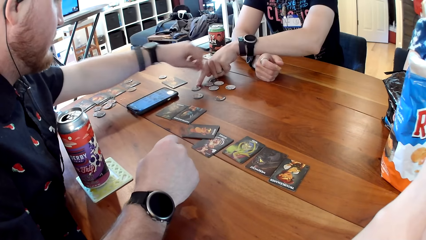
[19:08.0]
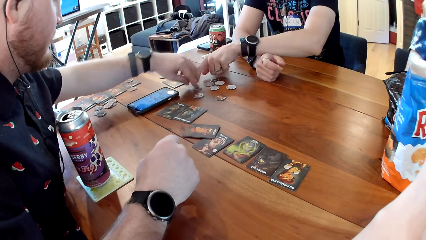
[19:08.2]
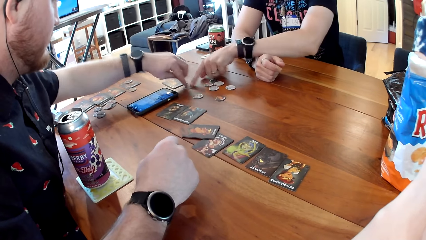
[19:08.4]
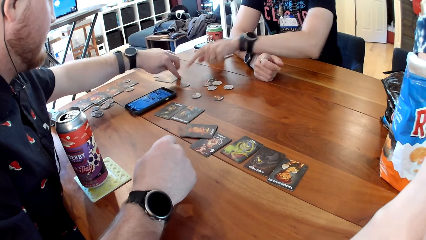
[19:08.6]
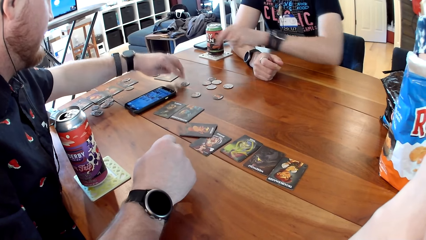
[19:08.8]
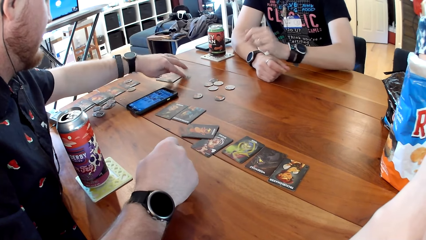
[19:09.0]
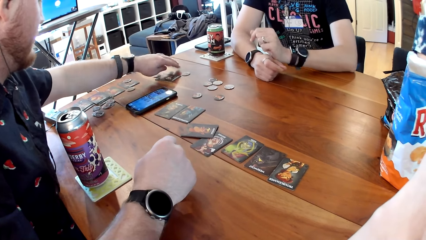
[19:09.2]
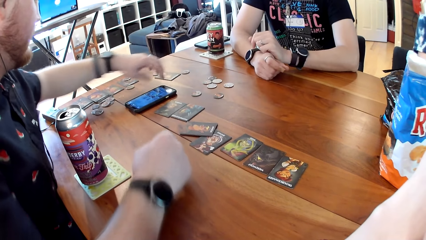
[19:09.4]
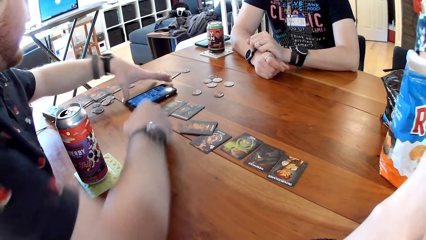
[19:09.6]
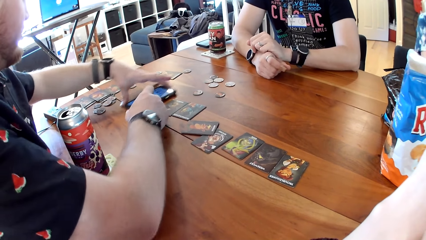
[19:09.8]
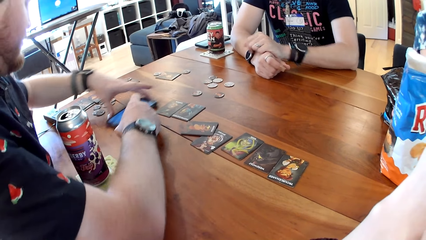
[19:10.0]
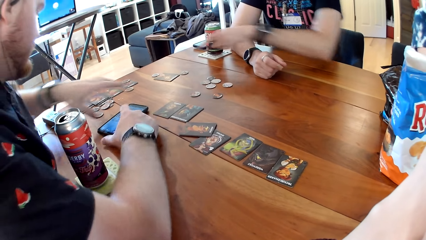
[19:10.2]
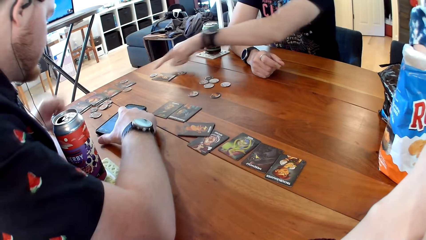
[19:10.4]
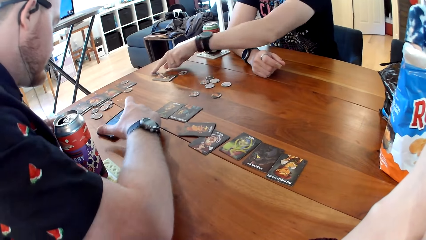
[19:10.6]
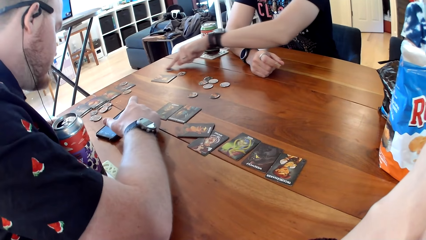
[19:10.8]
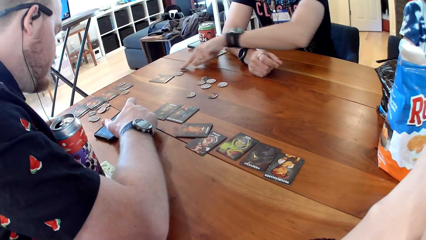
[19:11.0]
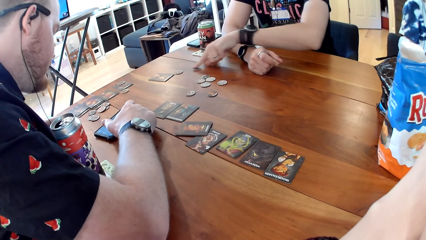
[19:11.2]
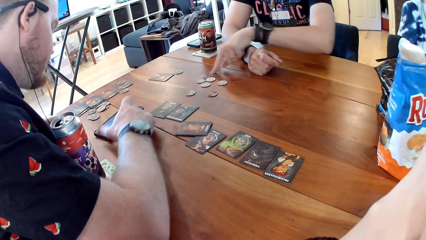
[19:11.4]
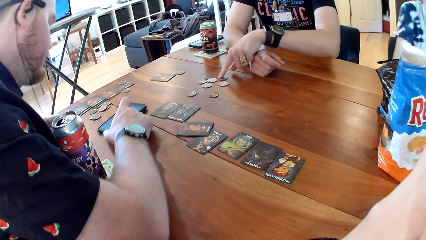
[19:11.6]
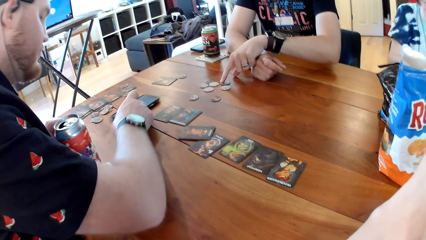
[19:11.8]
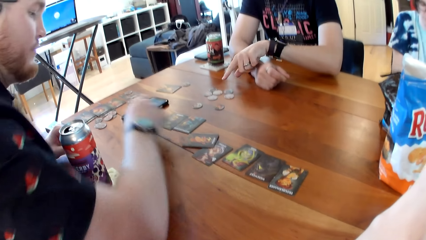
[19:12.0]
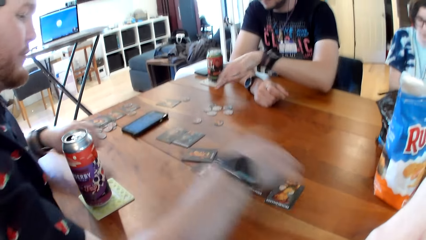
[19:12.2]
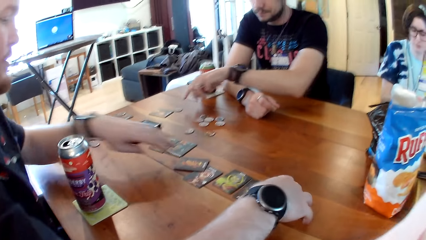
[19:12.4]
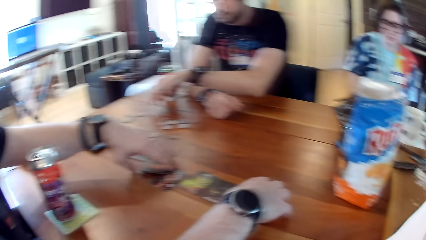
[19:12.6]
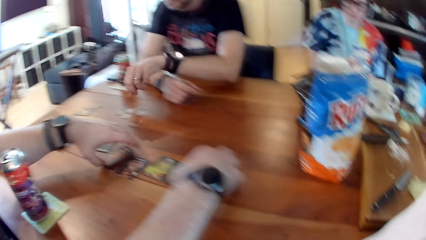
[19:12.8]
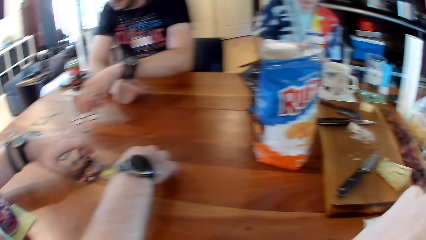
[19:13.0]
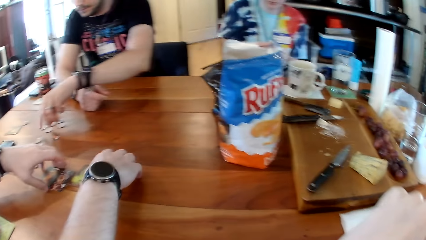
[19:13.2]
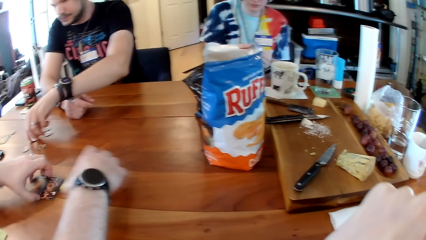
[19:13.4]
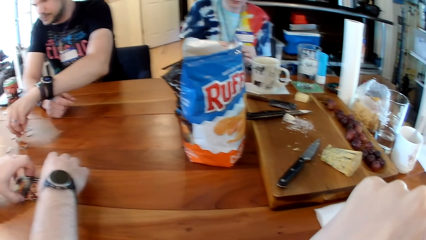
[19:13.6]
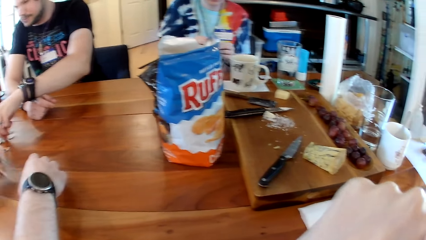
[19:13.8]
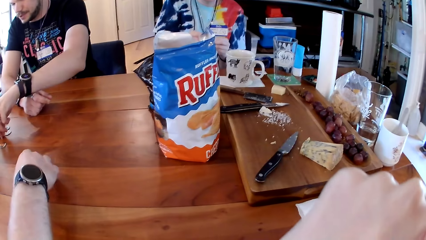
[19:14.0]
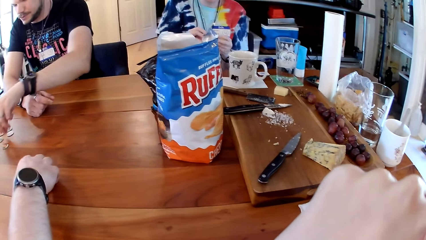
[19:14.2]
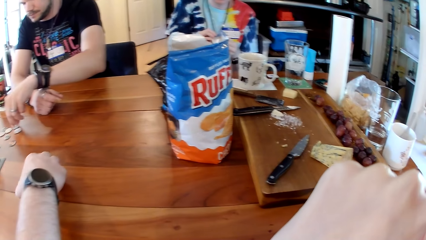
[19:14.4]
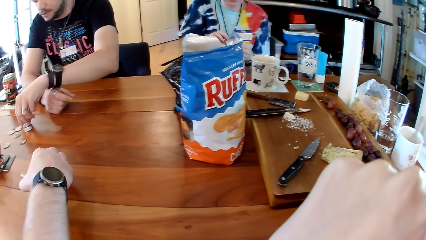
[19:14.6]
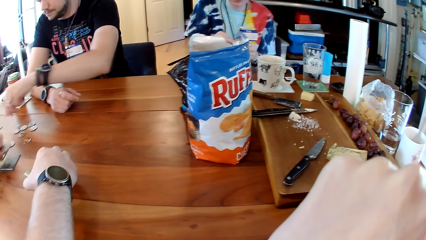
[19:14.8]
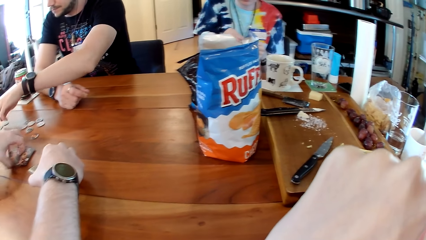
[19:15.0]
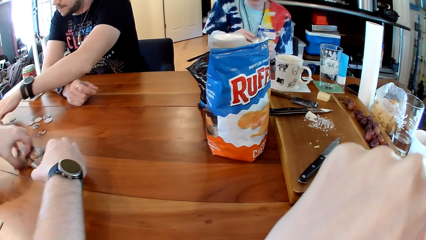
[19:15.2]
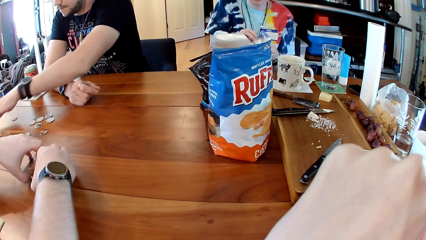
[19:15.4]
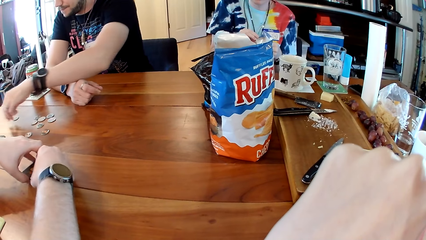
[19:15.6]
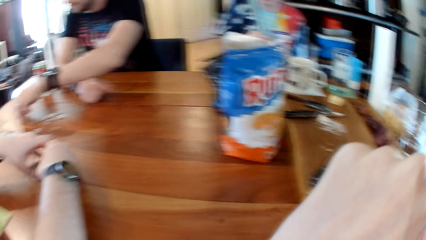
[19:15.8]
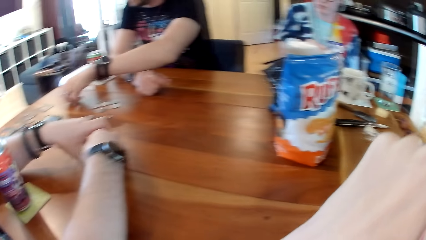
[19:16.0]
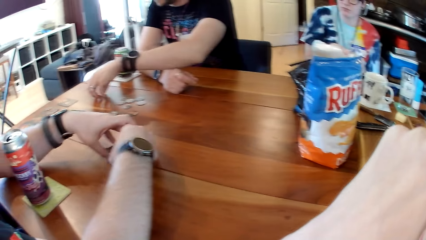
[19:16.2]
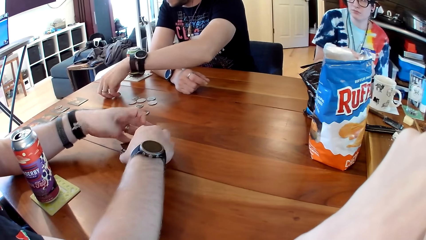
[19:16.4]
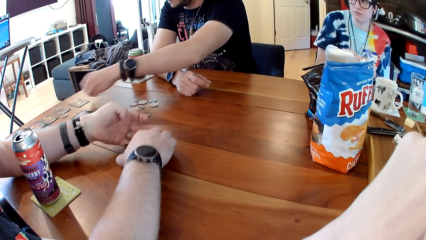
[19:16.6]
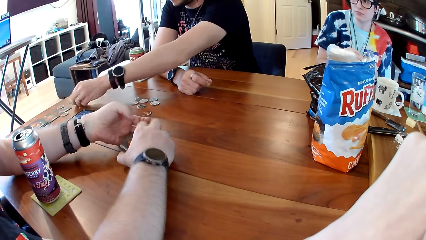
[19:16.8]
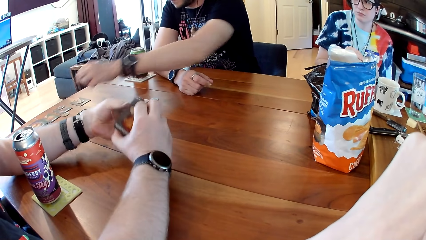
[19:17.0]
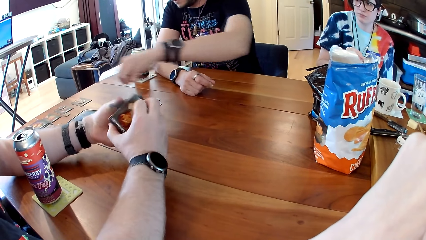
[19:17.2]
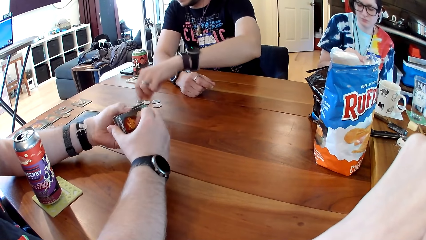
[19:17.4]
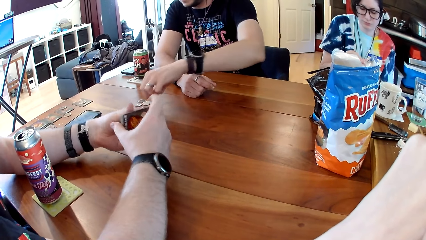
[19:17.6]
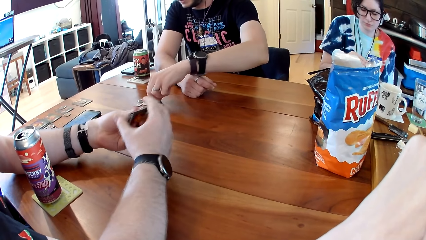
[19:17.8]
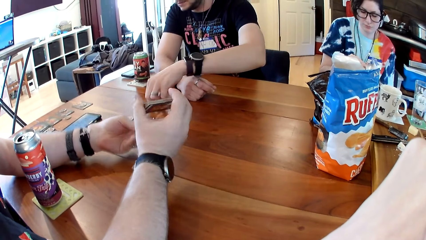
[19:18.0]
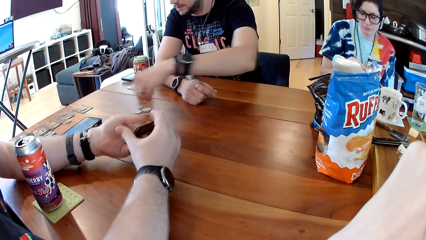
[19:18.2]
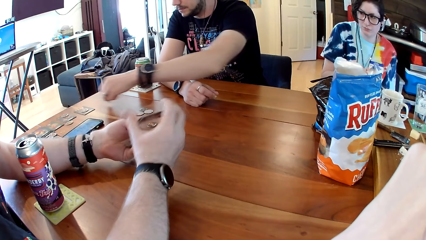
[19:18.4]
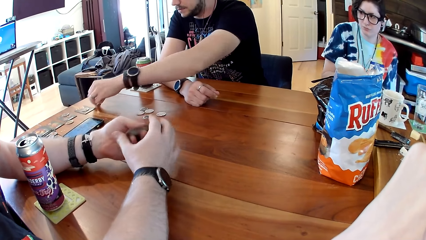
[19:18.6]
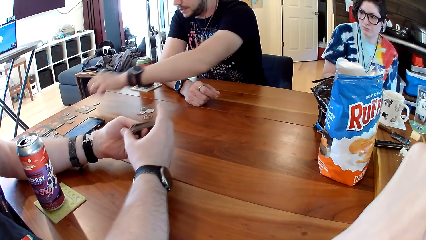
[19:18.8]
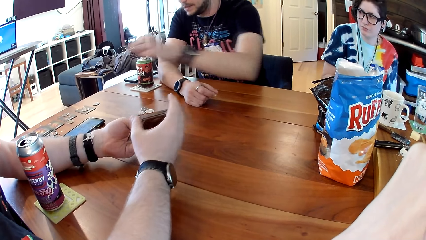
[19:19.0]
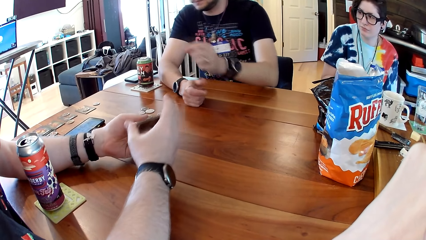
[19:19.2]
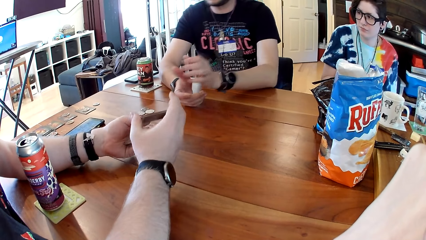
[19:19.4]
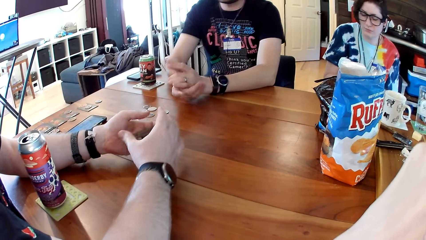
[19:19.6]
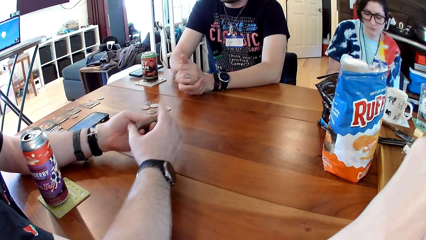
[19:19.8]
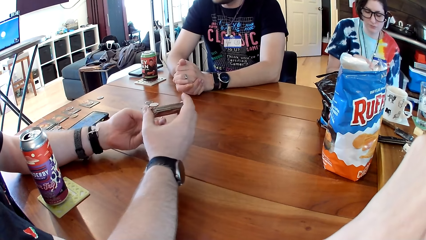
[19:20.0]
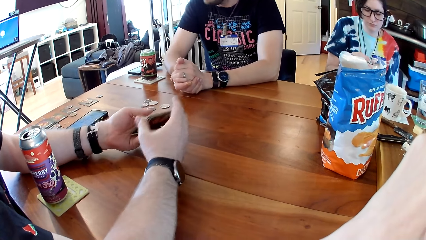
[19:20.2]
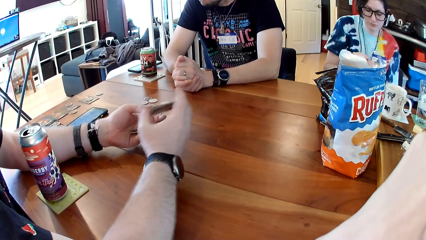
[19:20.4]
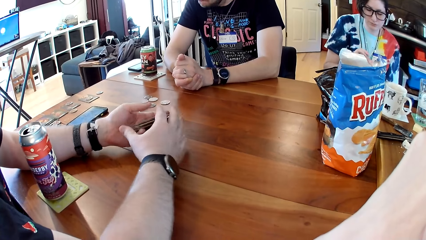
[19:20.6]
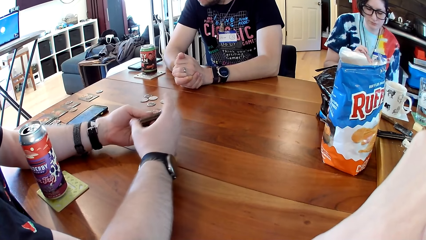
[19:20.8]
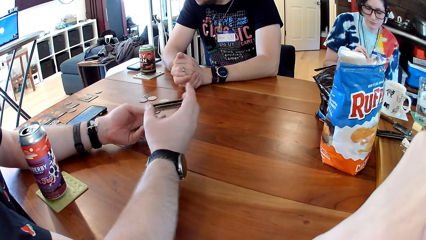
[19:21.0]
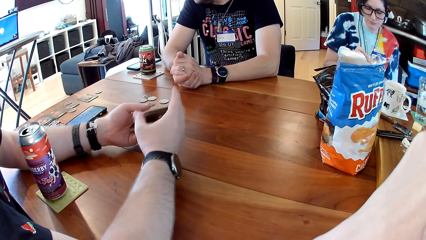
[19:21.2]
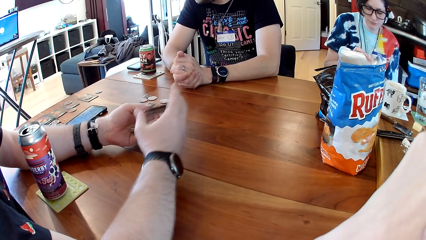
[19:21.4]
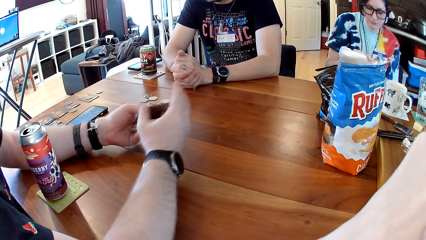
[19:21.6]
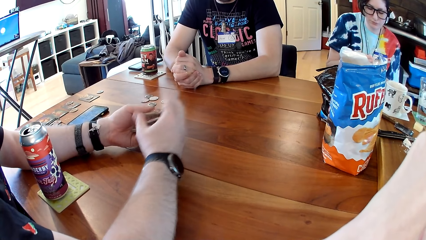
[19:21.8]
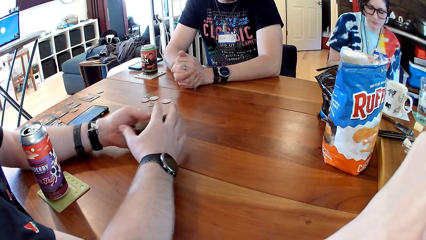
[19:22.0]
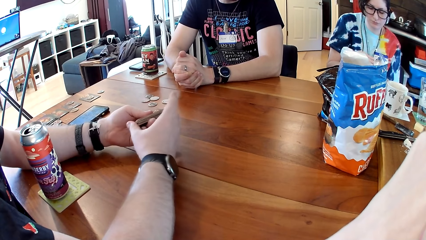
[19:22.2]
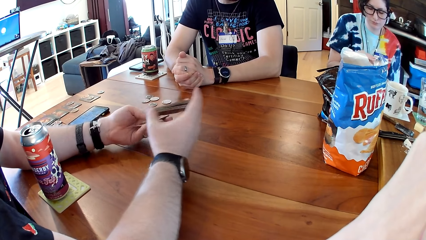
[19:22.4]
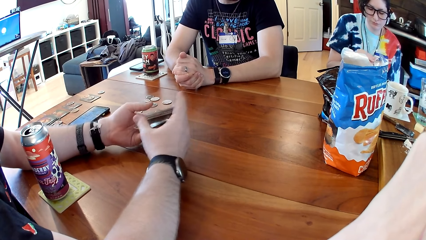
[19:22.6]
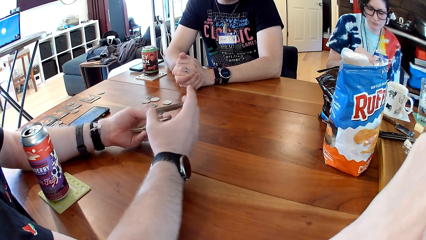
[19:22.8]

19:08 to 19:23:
A man gestures with his hand, taps the token on the table with his left index finger, and points at the coins. Another man pushes the token on the table with his left hand. The first man places his left hand on the table. The other man moves the card, holds the smartphone on the table with his hands, moves the phone, and operates the smartphone on the table with his right hand. The first man drags the token on the table with his left index finger. The other man dials the phone. The first man points at the coins. The other man pushes the smartphone forward on the table with his right hand, holds the cards, and stacks up the game cards with his hands. The first man touches the token on the table with his left hand and picks up the token from the table with his left hand. The other man holds the game cards in his hands, plays with the game card in his hands, and shuffles the cards.
